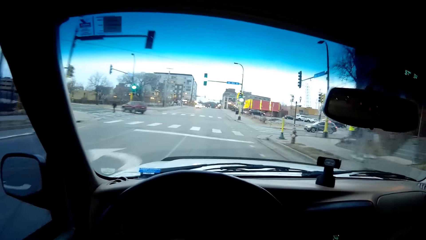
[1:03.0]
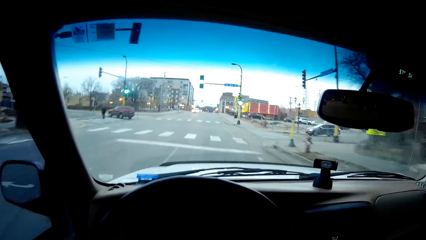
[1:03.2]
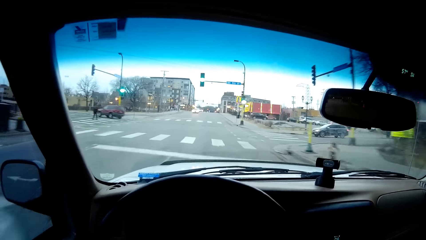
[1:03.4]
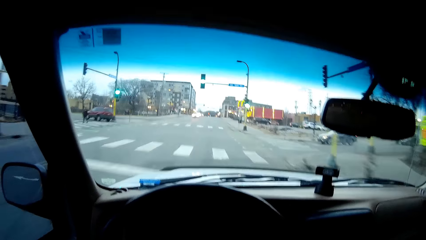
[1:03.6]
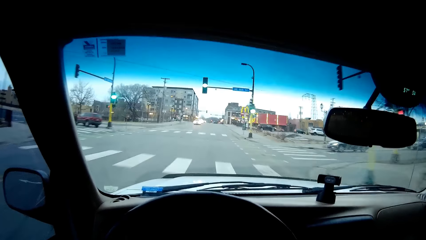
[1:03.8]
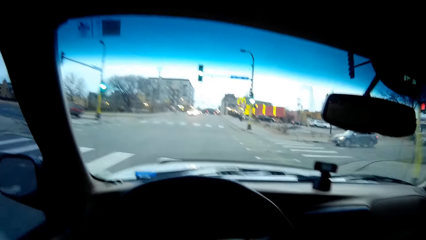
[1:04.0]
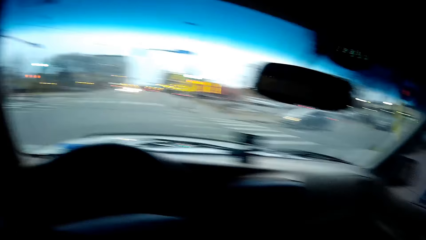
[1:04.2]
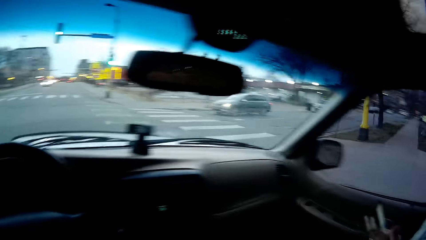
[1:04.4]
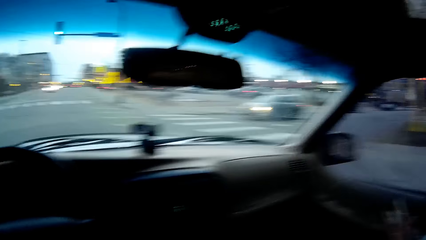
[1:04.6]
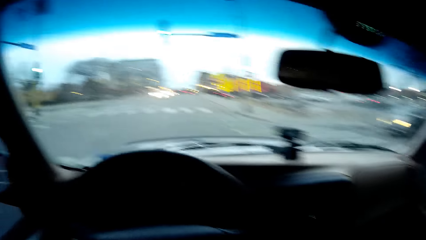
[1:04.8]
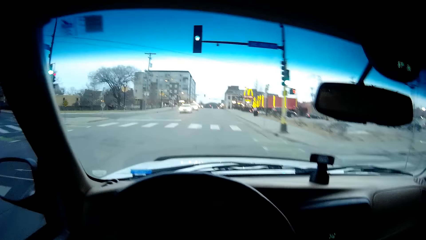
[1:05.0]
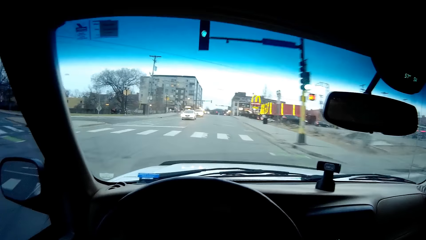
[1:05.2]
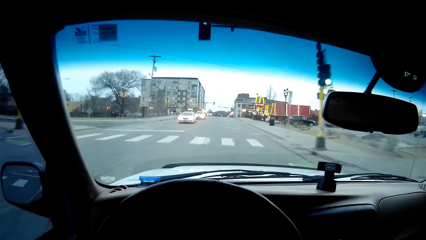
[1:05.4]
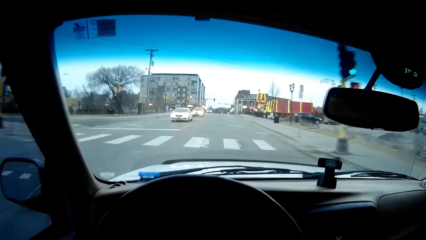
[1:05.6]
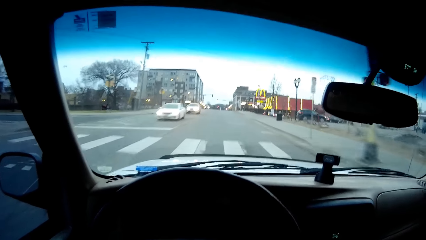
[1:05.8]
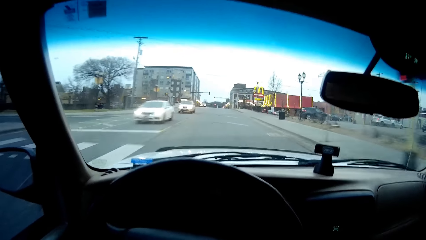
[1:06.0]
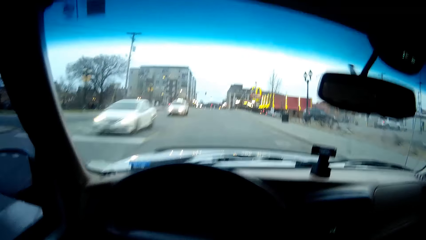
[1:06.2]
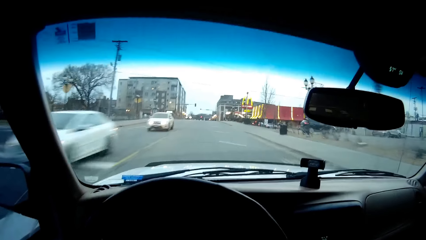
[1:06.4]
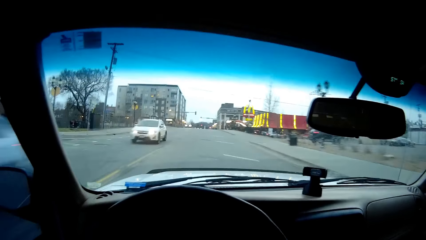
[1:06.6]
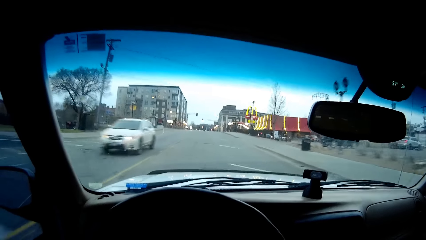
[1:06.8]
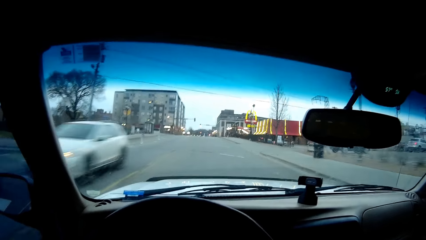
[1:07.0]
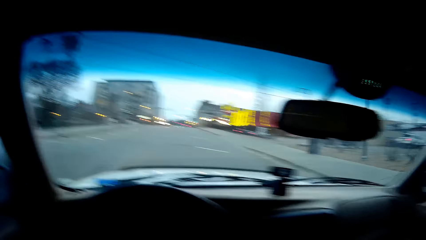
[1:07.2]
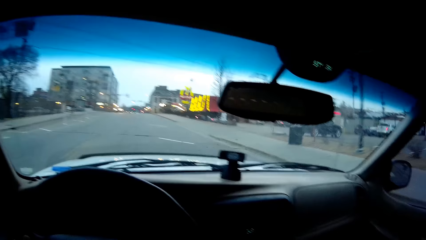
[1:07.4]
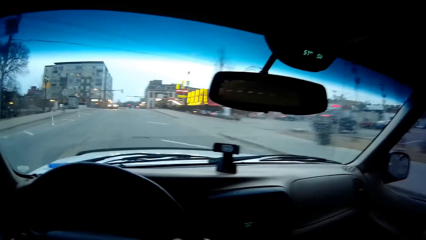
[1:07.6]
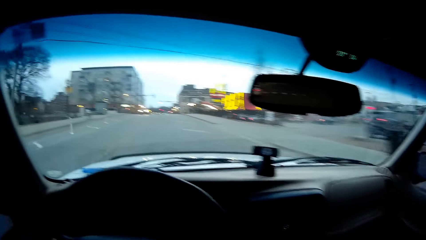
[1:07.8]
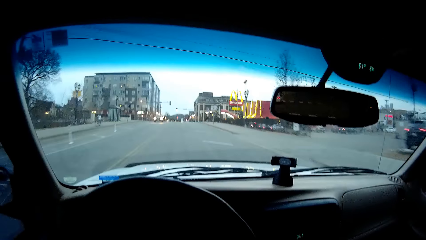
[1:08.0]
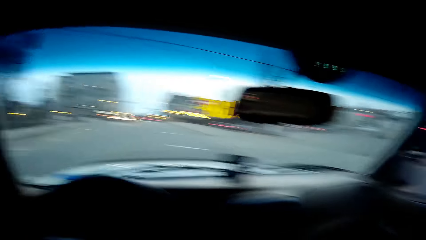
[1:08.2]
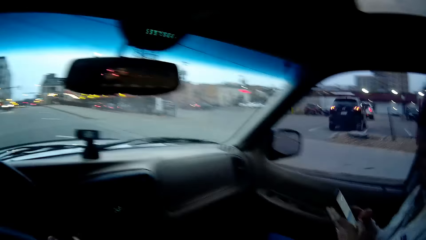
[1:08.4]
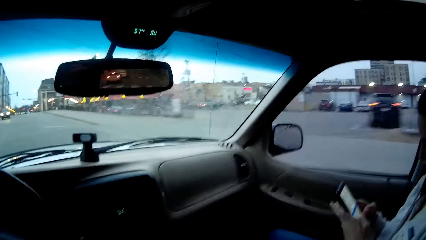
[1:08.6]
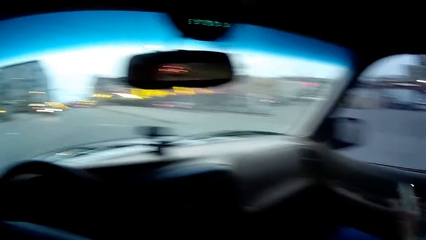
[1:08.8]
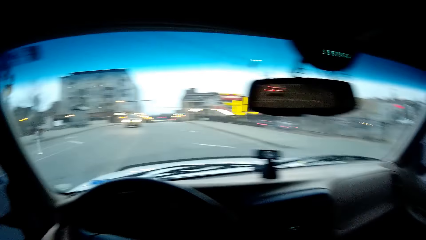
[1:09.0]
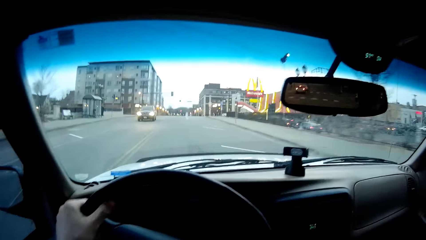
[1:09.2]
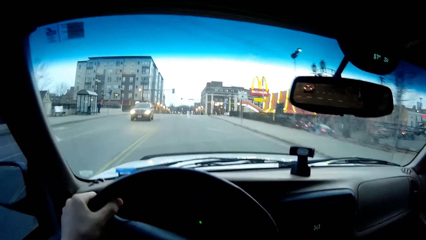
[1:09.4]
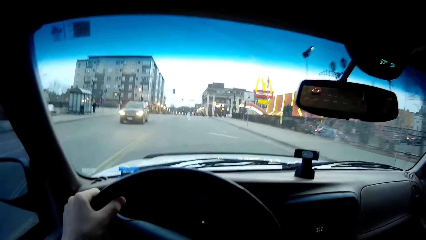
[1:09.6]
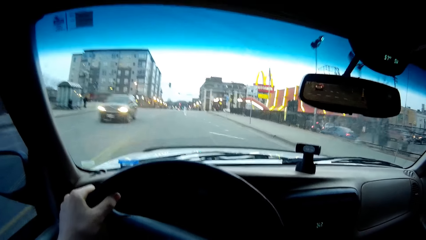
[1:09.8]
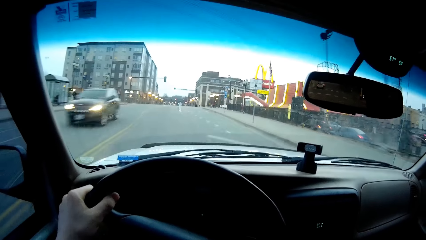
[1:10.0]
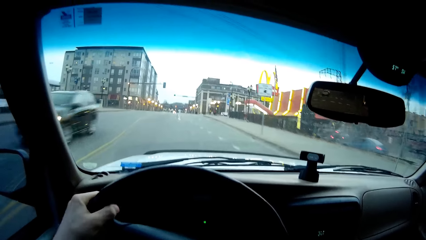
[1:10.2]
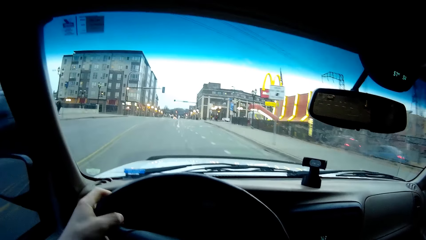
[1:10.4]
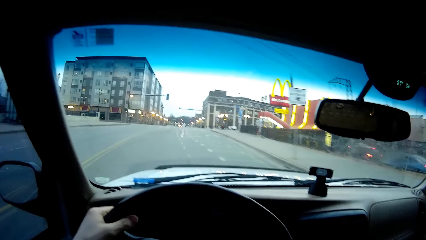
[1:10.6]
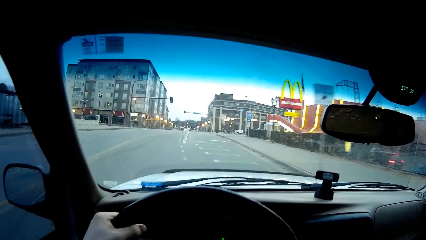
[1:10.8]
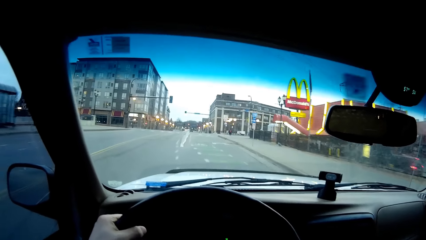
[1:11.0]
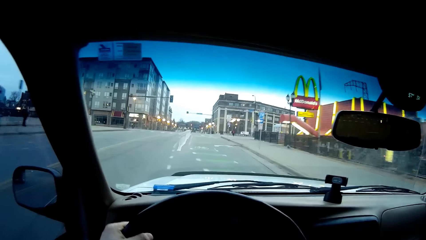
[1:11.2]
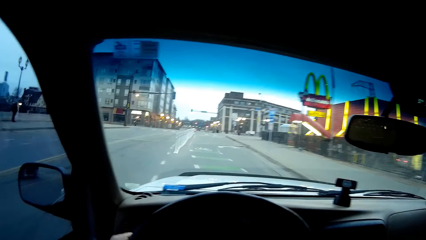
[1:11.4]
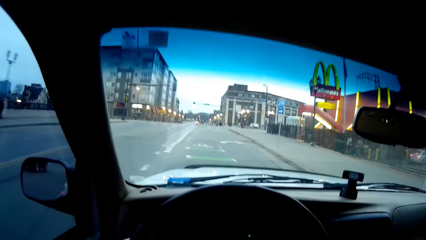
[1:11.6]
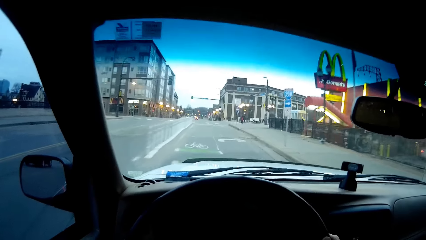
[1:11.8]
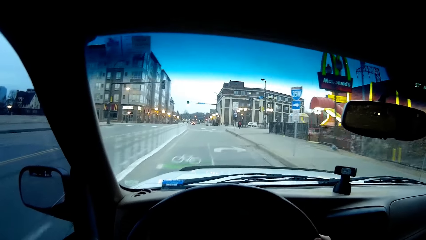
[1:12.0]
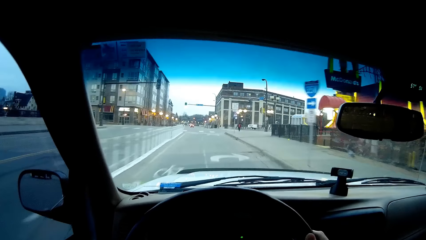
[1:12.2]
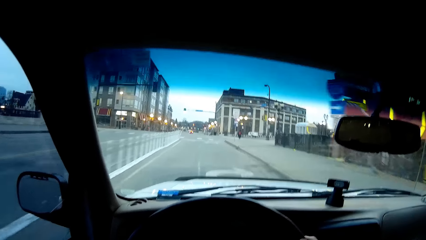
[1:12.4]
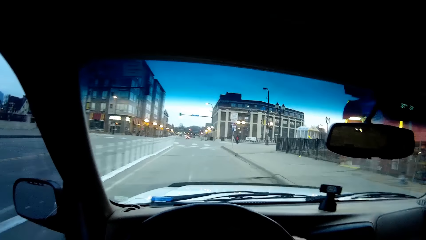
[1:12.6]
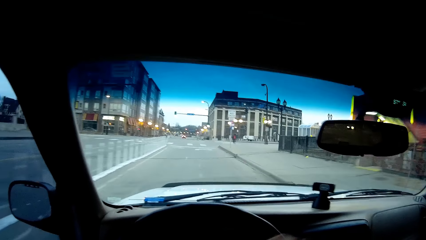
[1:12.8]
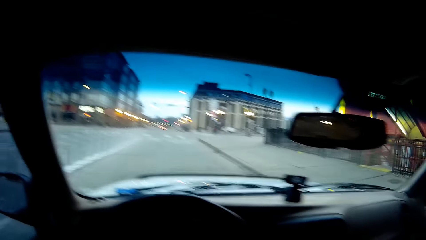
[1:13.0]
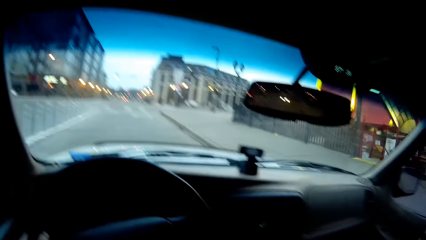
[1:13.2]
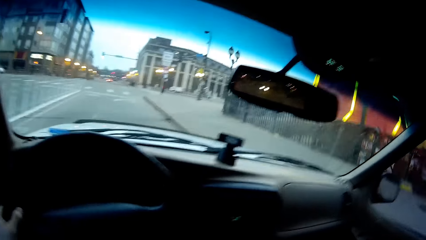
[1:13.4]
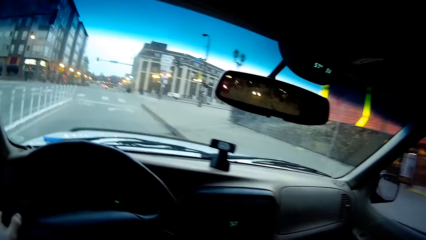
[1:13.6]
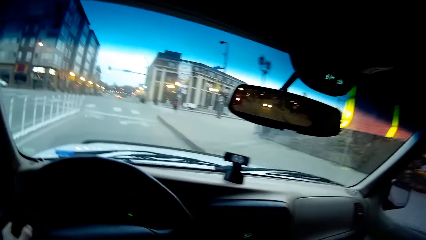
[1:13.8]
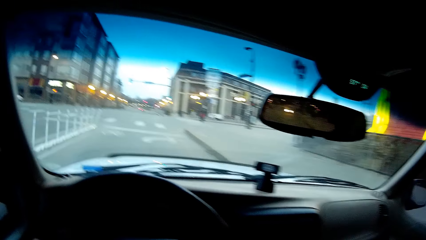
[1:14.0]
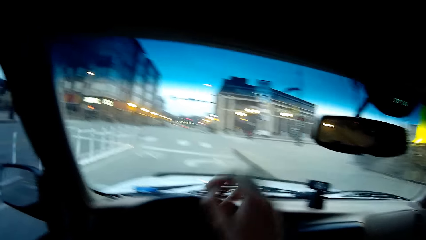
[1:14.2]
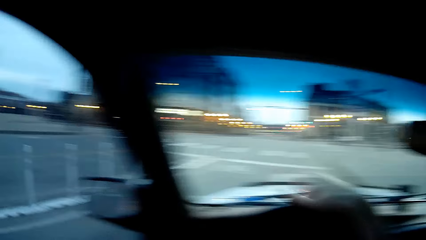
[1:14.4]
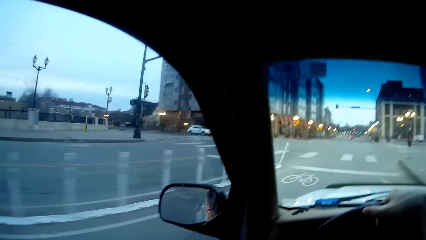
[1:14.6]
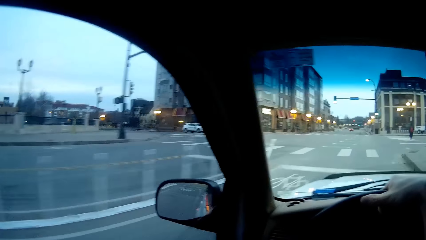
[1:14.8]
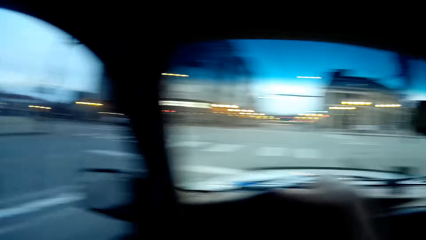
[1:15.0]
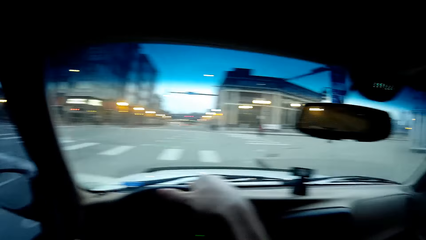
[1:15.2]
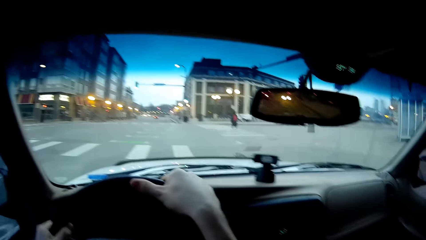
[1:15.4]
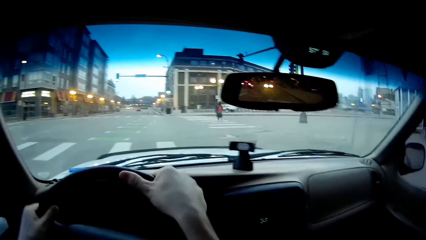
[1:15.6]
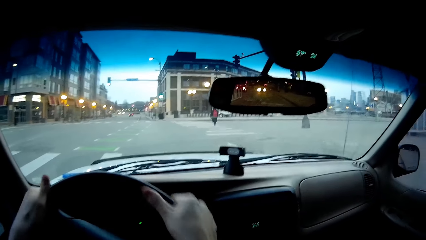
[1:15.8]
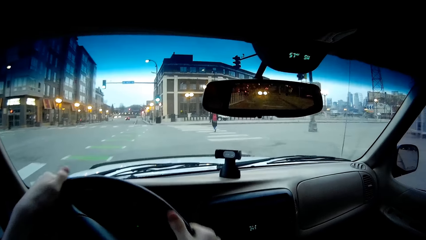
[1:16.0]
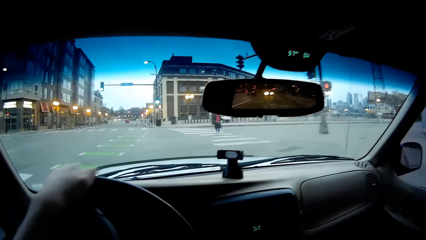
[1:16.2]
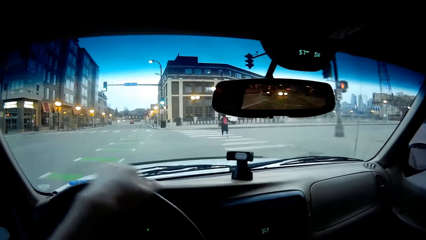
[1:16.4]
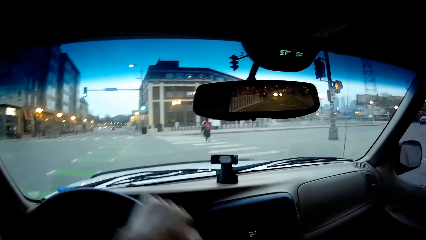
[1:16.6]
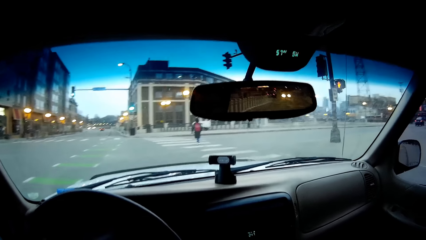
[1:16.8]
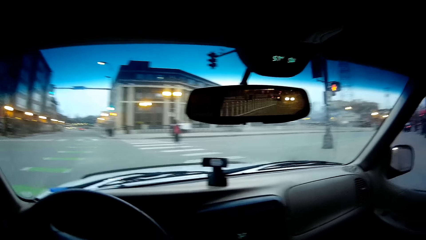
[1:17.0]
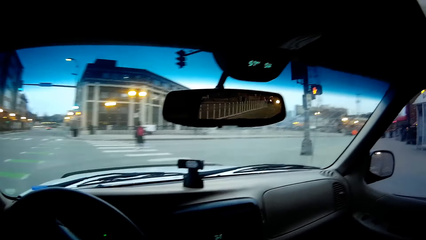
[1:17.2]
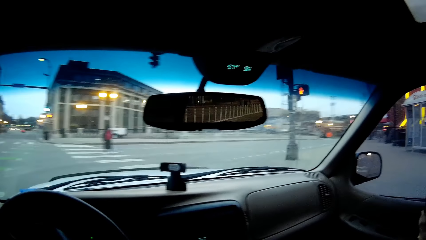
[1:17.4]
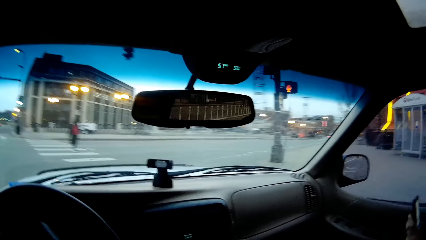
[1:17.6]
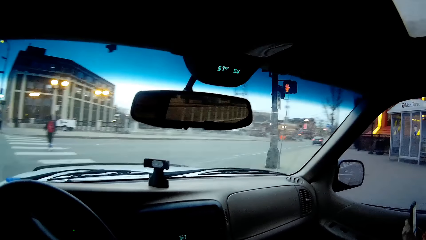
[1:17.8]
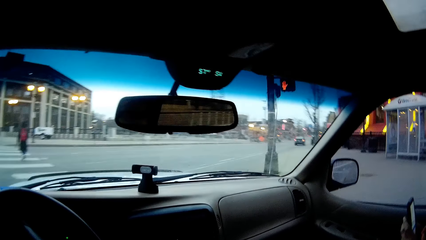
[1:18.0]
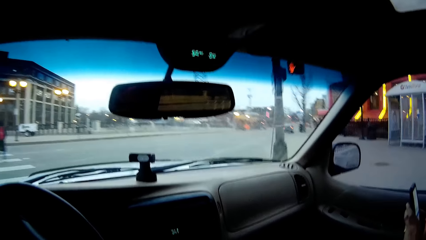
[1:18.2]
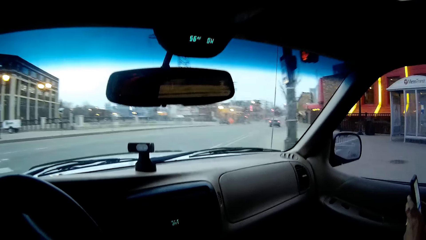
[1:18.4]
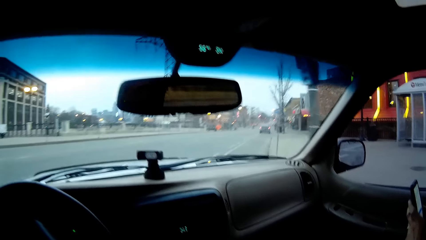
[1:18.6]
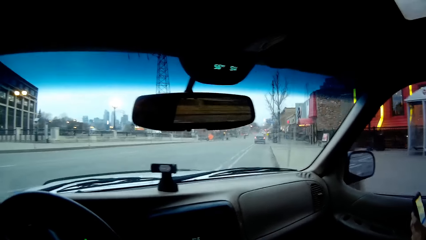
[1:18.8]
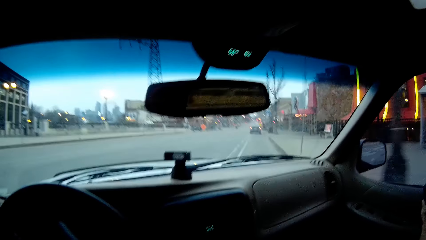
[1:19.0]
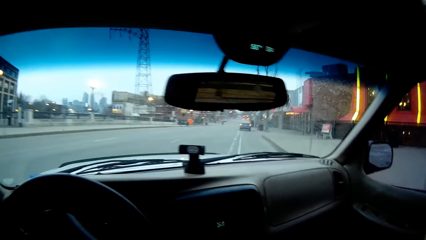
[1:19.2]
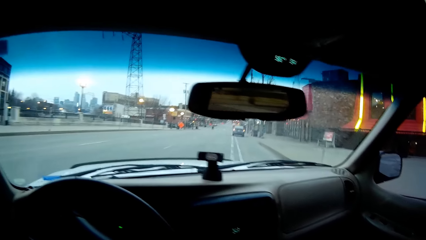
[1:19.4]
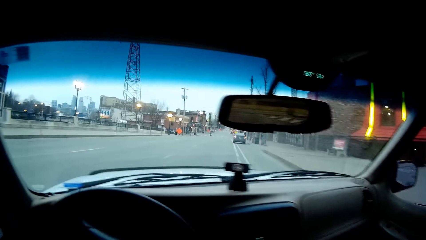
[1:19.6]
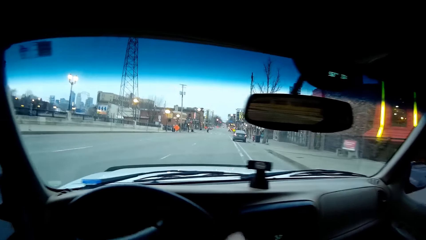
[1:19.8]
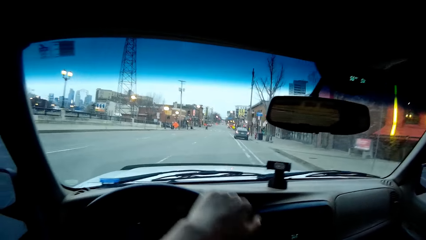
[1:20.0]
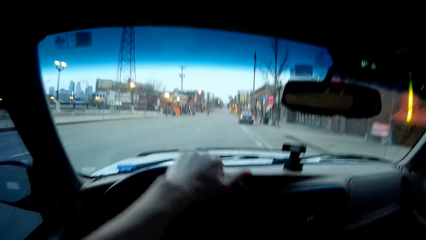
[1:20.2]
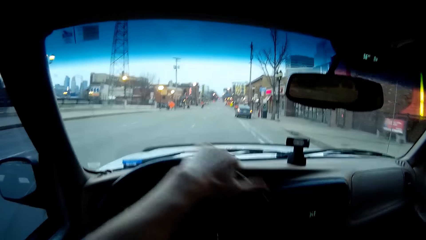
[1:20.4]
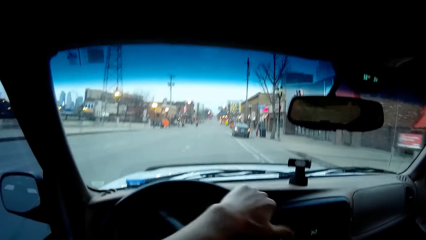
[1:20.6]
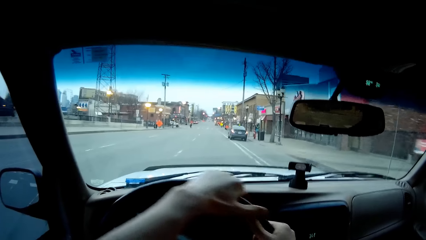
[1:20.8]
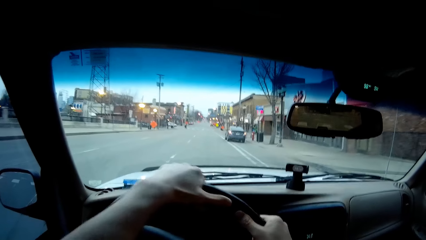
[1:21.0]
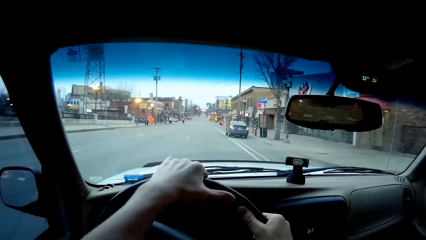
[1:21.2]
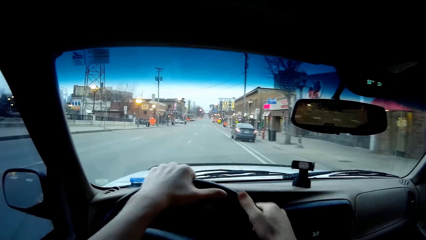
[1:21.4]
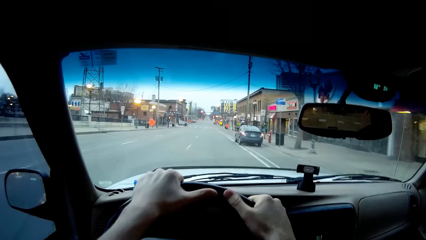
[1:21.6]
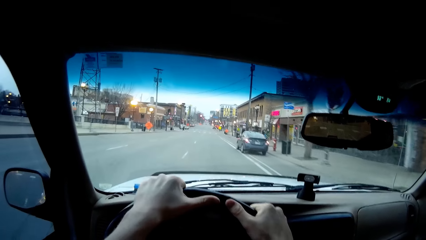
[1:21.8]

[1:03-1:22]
The camera wearer looks left. A woman holds her phone. The camera wearer drives. He puts his hand on the steering wheel. He drives.
